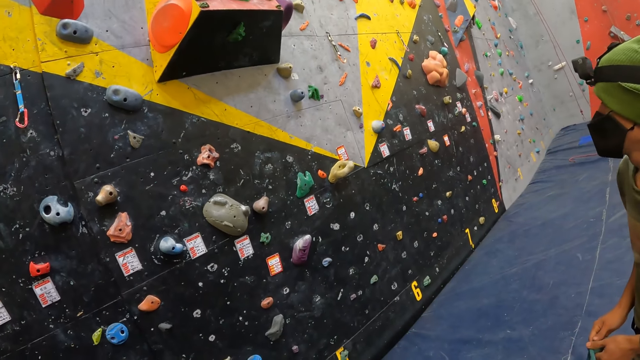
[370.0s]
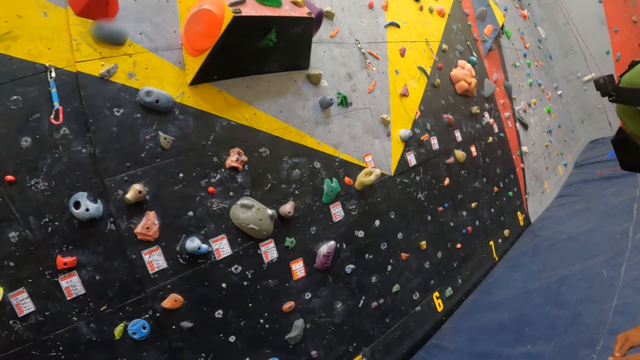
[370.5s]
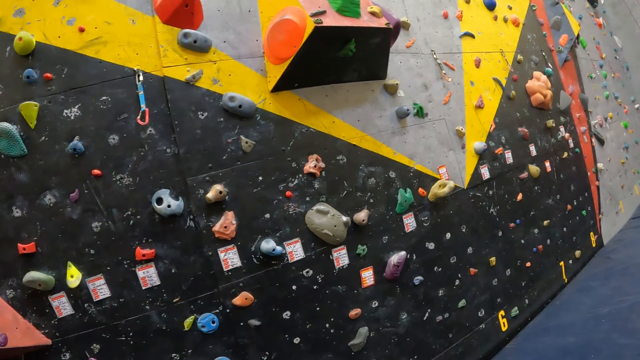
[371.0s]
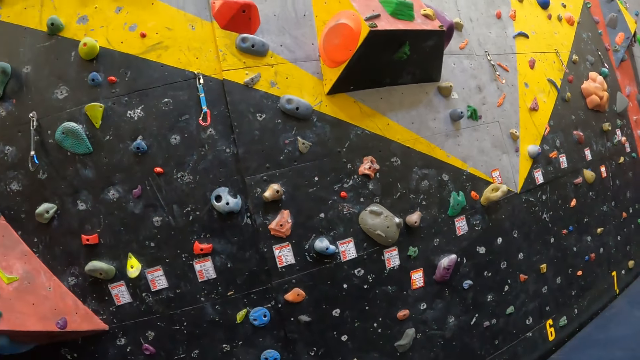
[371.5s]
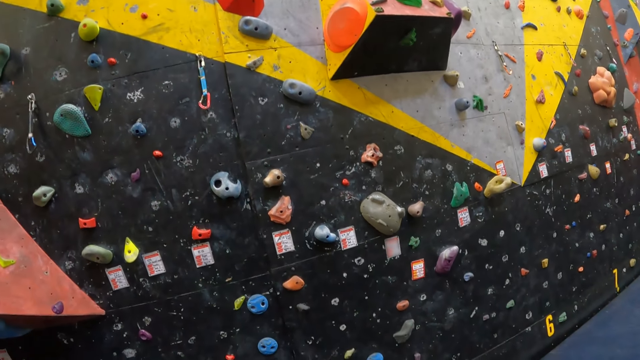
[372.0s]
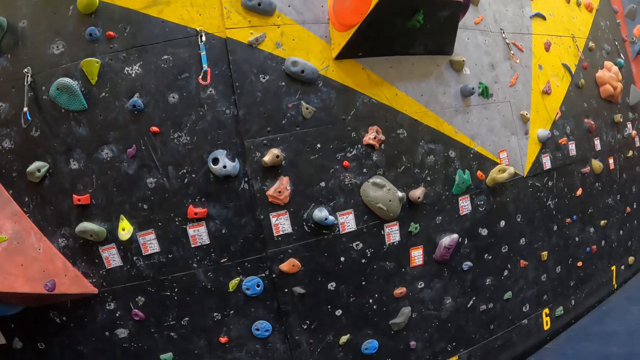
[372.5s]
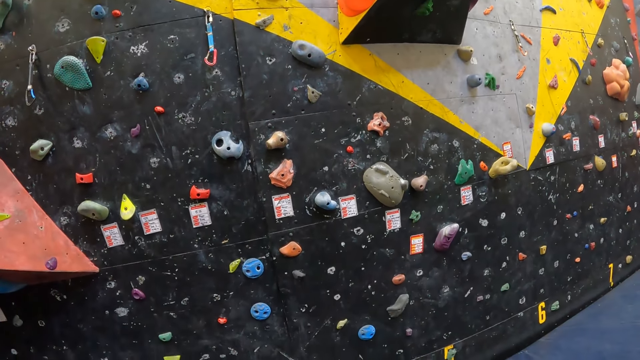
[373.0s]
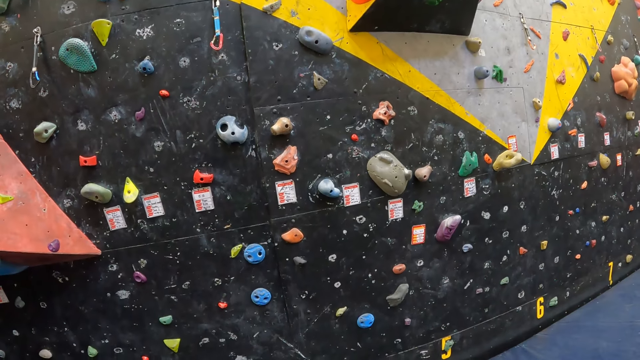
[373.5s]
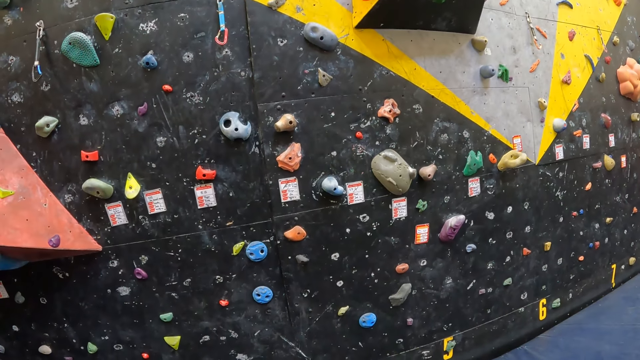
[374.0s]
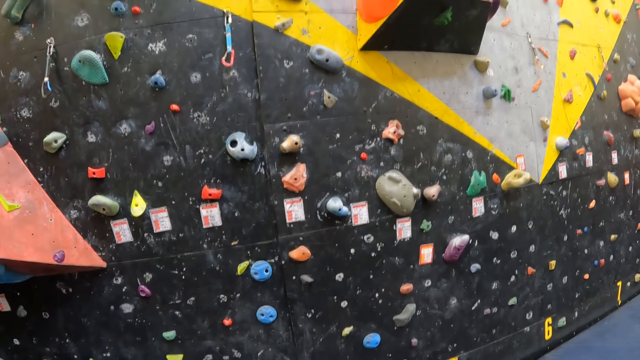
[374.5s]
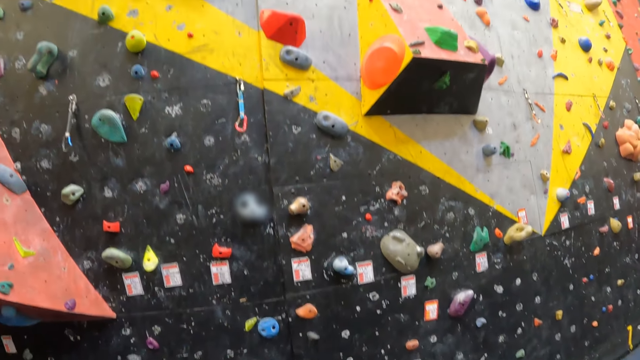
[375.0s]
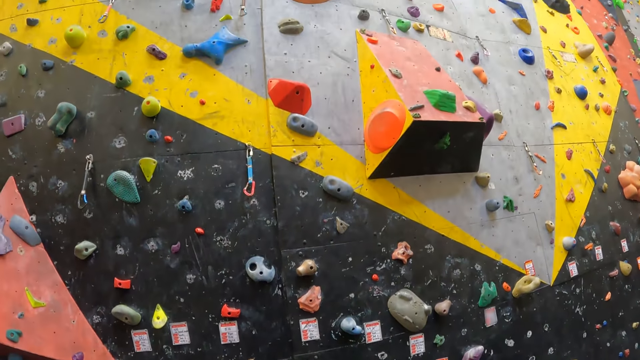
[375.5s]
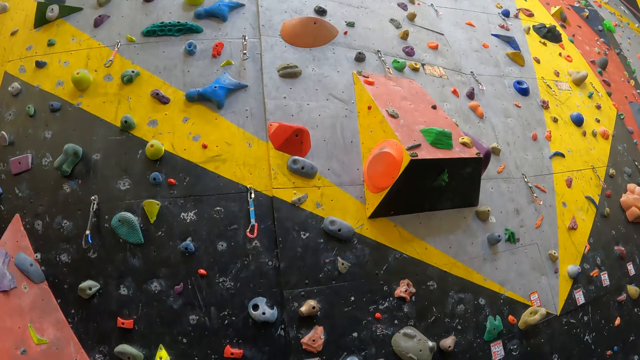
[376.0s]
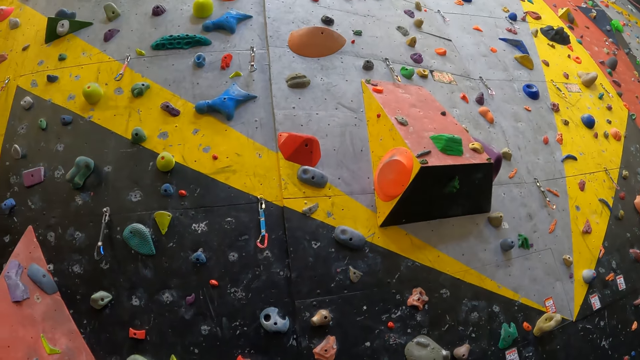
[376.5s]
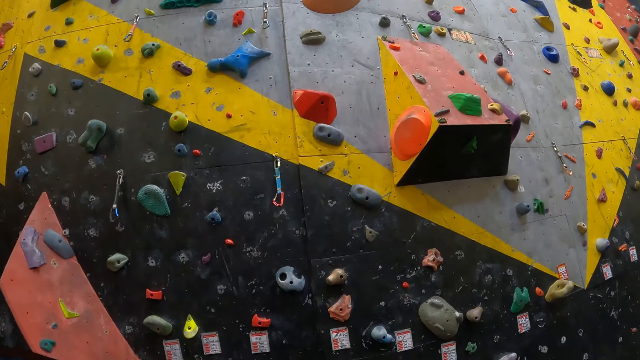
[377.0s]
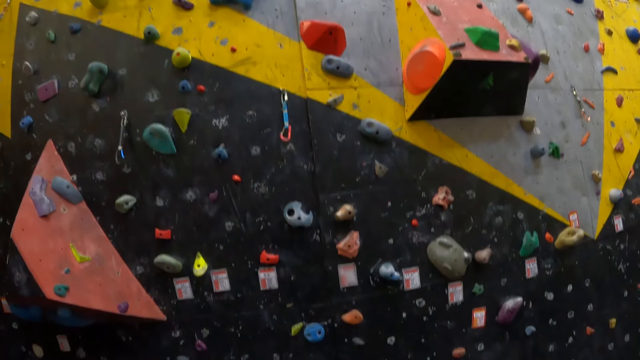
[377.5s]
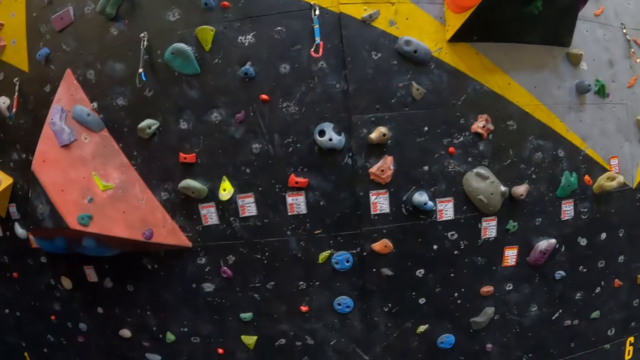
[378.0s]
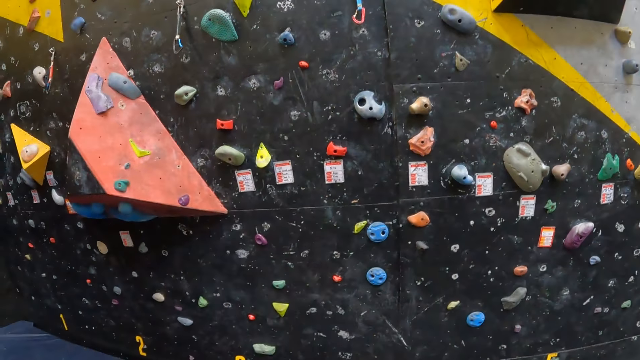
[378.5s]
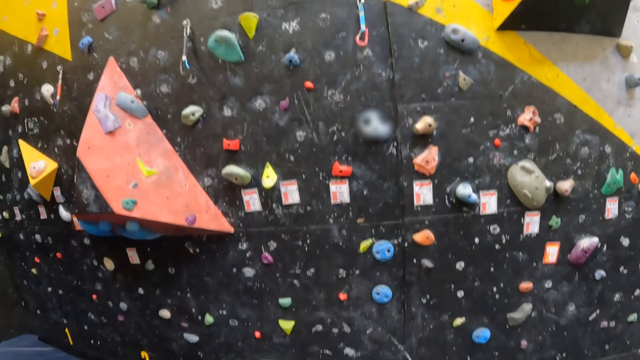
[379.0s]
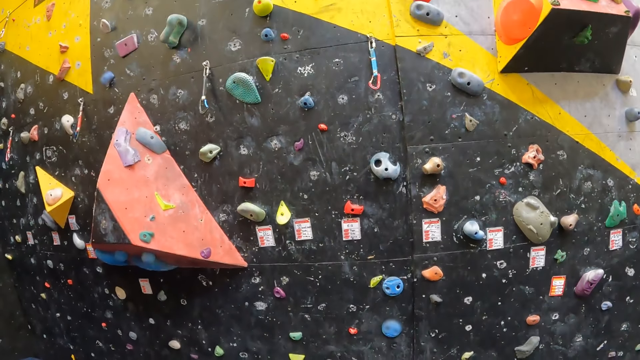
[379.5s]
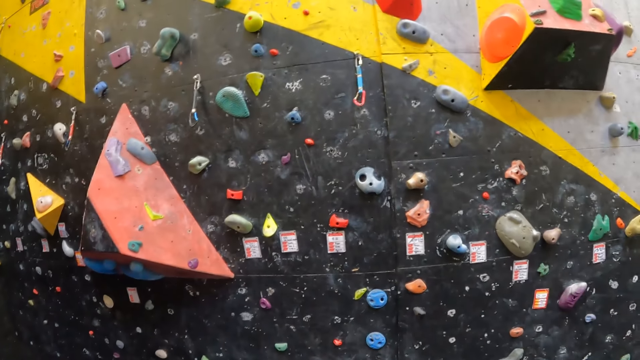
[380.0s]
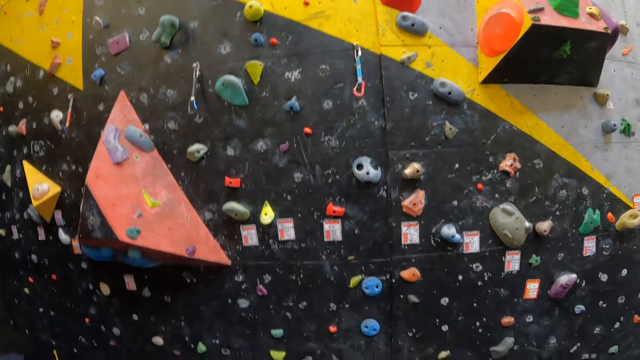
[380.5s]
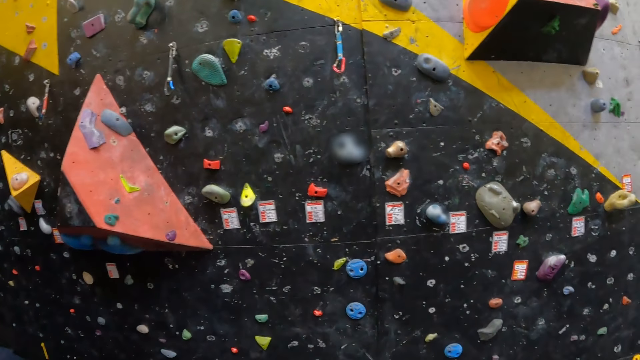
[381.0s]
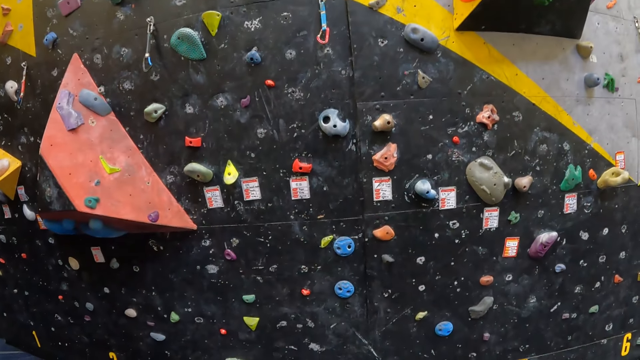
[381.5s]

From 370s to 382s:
The camera wearer stares at the wall.

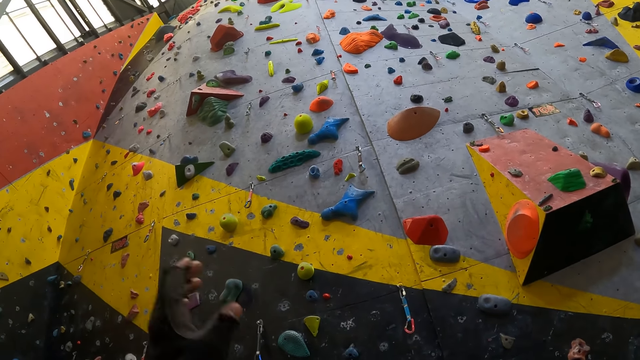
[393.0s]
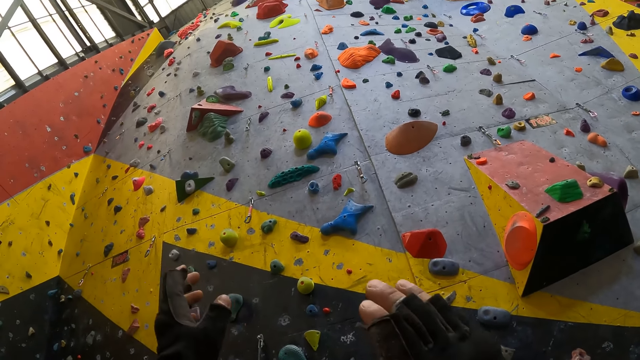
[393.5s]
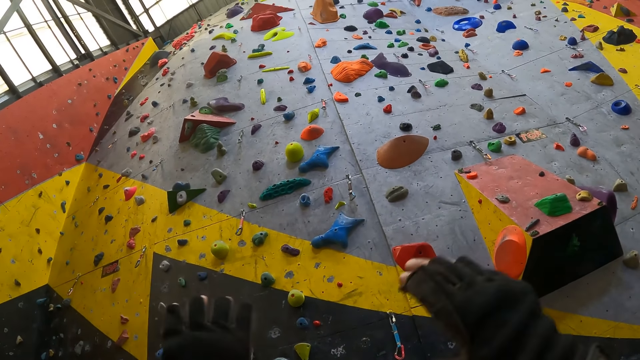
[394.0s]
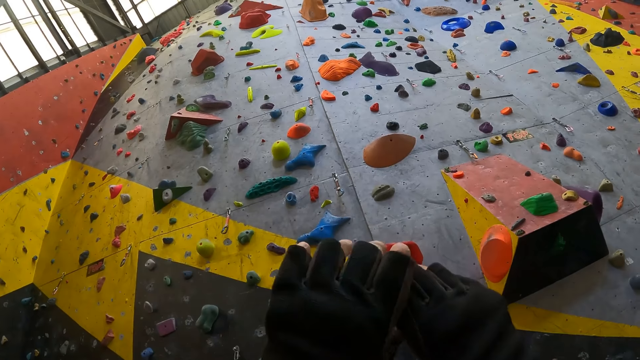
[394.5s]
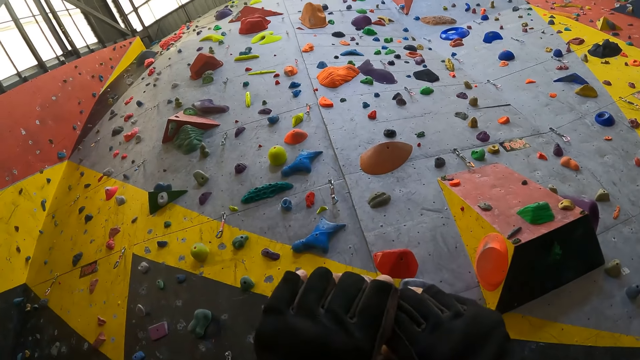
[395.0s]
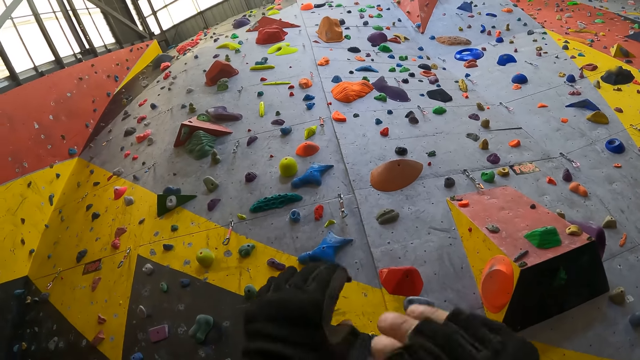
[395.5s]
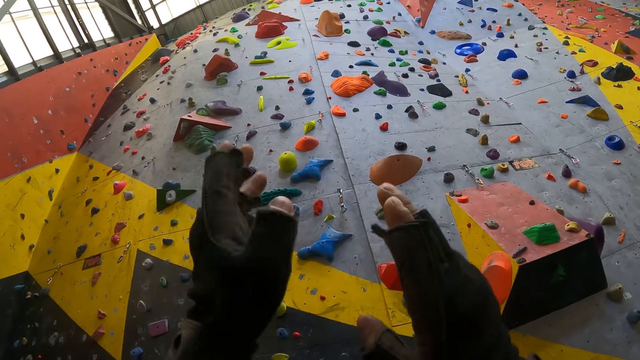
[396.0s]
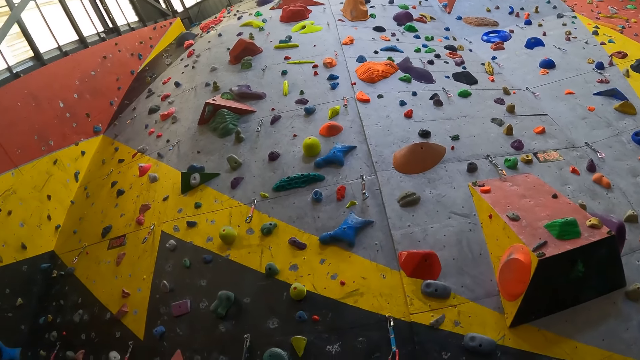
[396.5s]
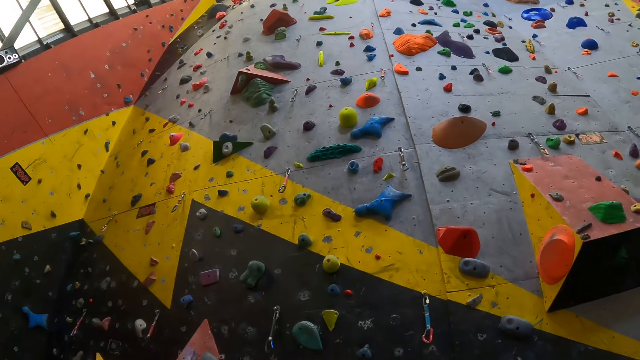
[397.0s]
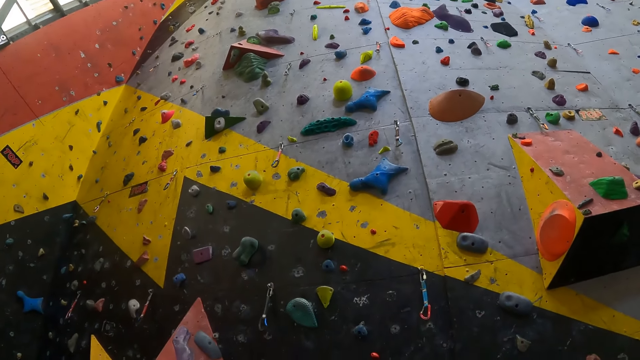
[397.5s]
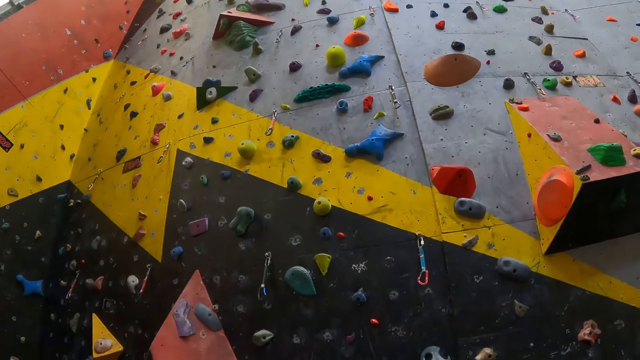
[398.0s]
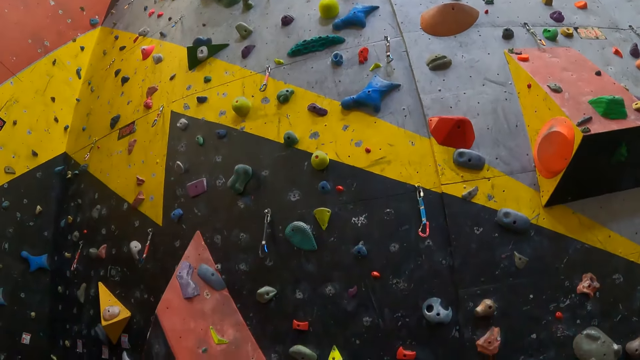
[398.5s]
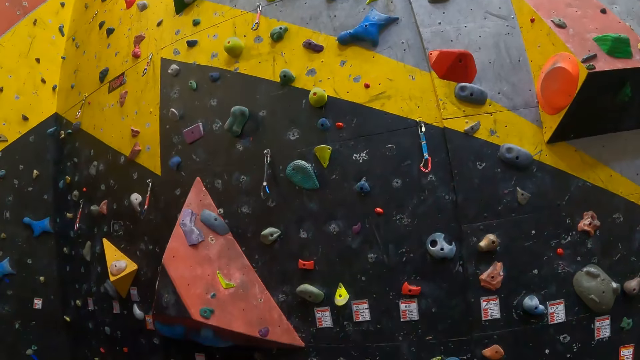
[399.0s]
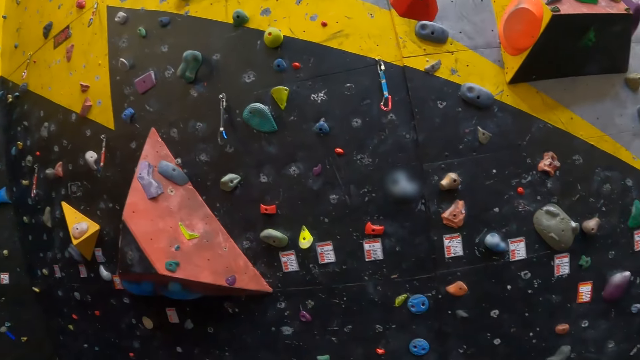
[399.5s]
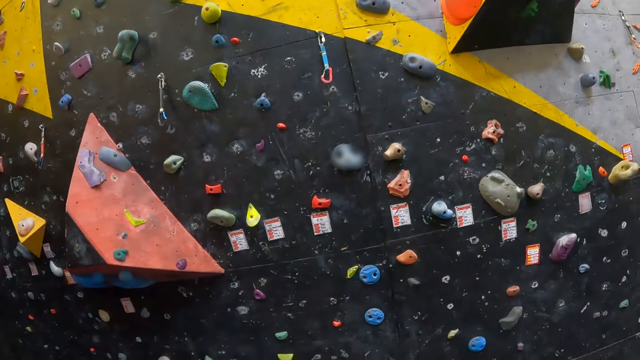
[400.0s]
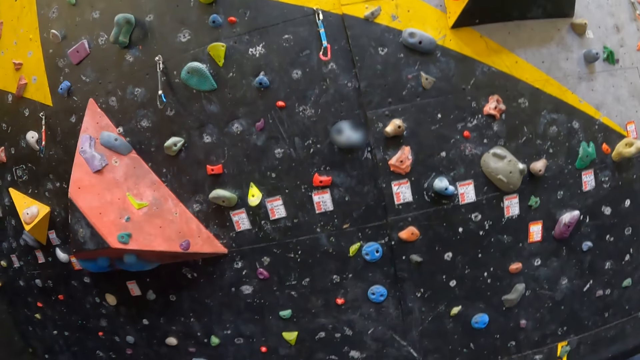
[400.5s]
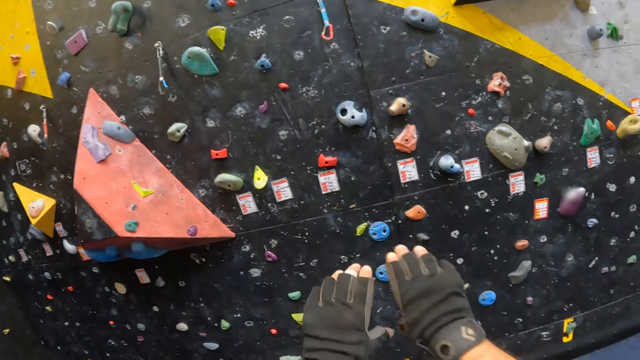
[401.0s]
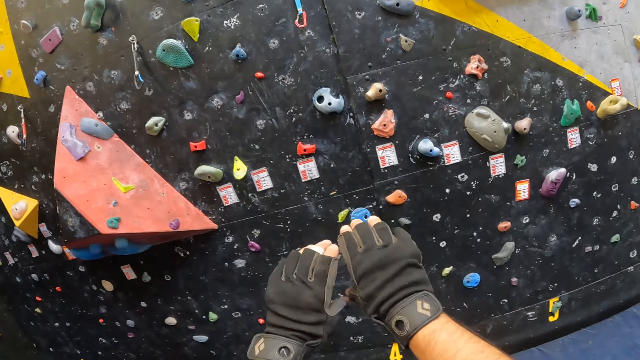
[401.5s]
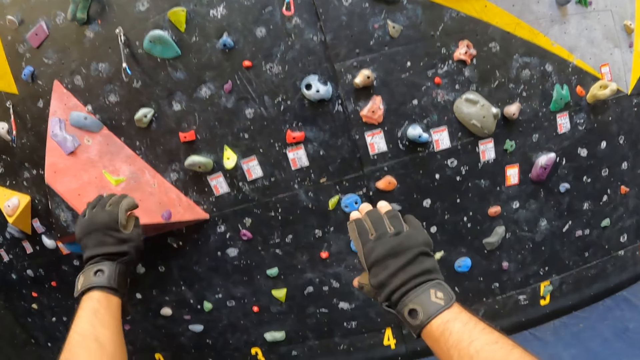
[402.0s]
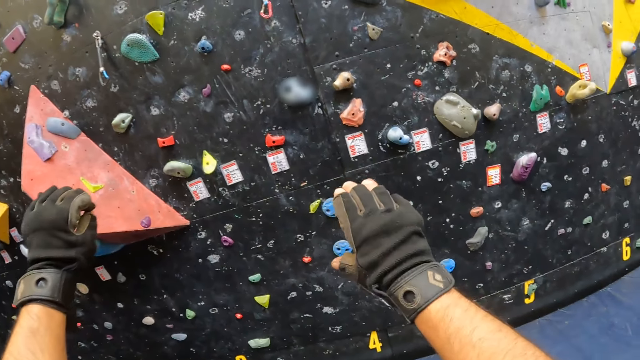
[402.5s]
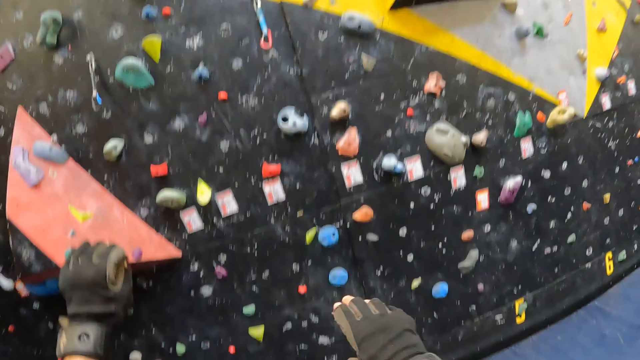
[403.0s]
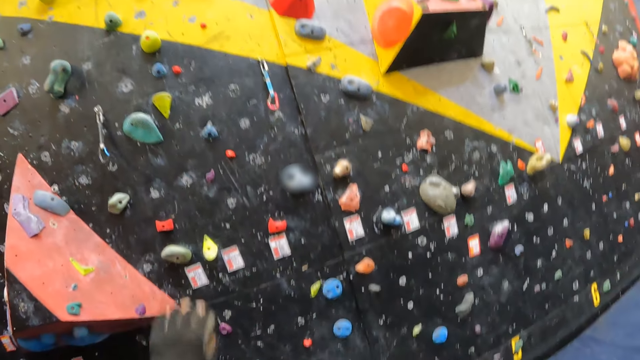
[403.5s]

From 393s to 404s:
The camera wearer raises his hand. He interacts with a person. He uses gestures. He stares at the climbing holds. He raises his hand. He moves his hand aside.
